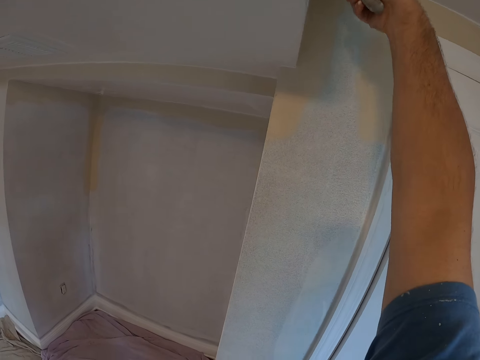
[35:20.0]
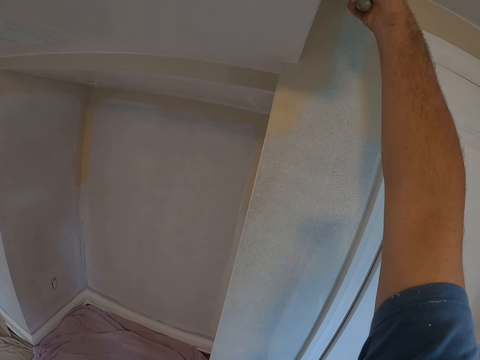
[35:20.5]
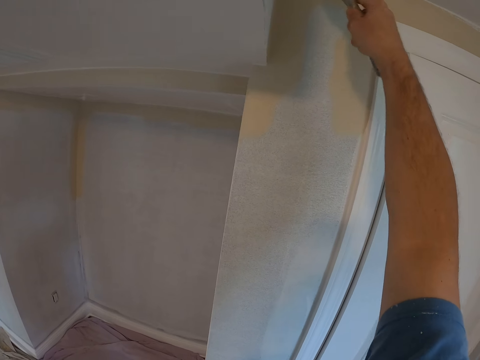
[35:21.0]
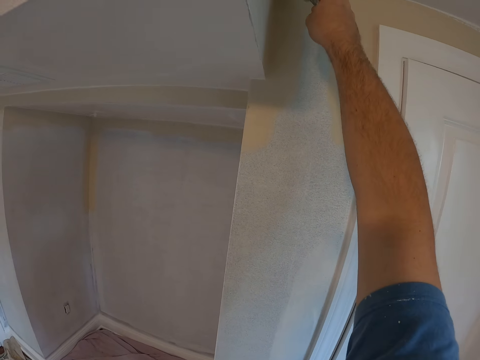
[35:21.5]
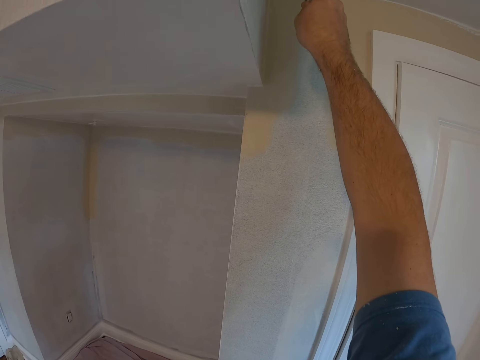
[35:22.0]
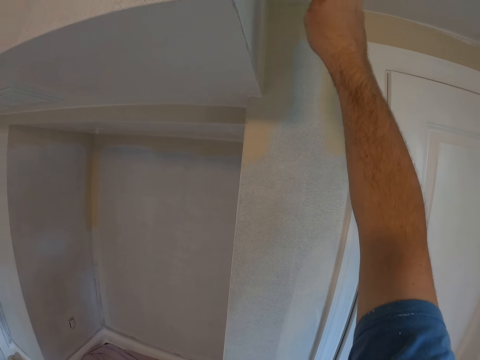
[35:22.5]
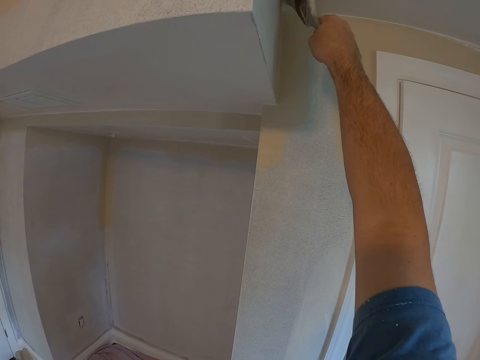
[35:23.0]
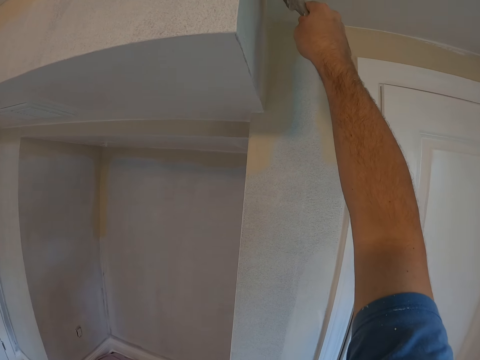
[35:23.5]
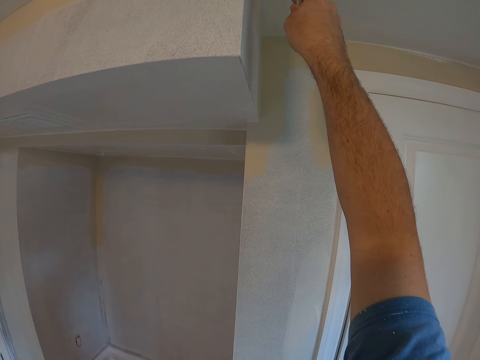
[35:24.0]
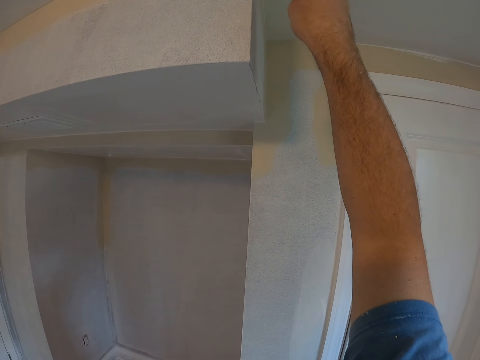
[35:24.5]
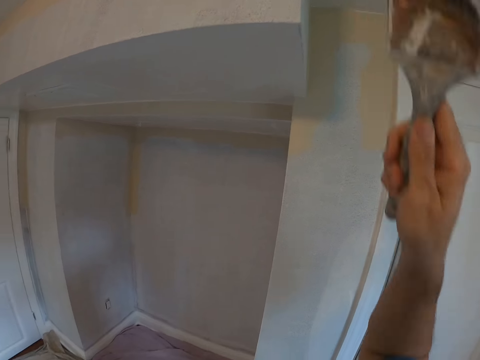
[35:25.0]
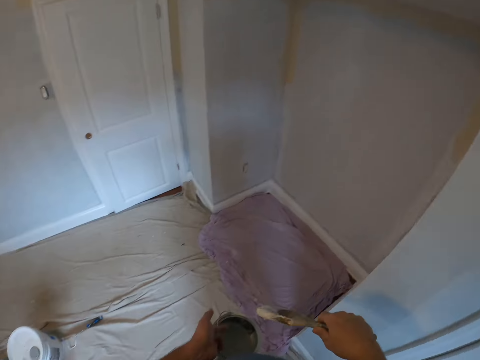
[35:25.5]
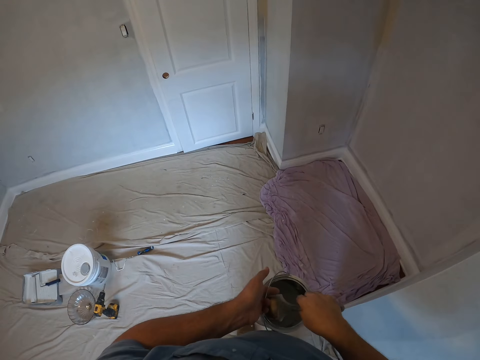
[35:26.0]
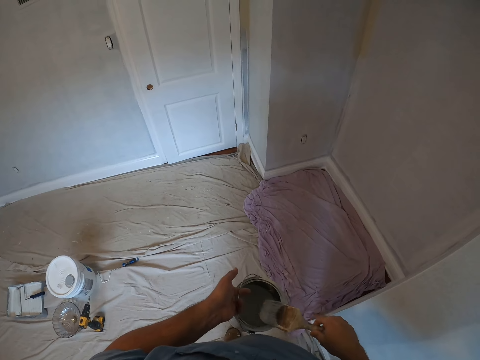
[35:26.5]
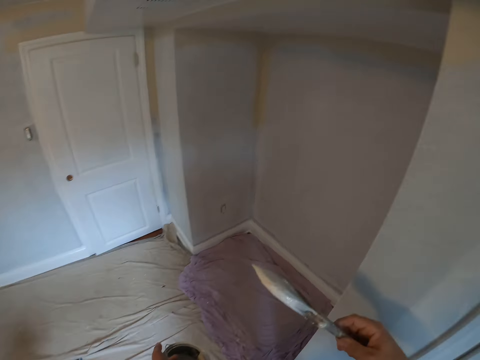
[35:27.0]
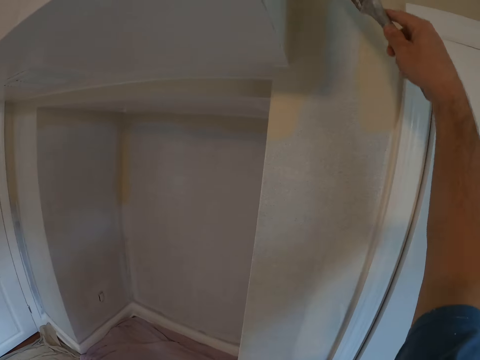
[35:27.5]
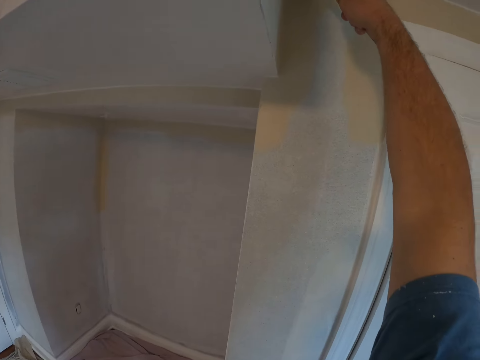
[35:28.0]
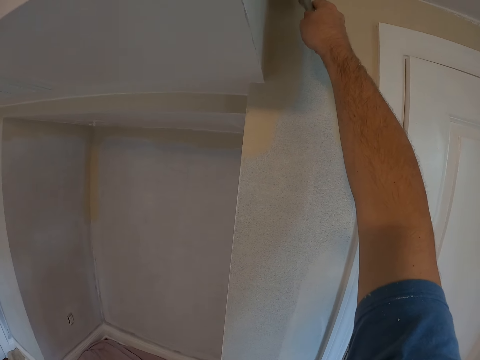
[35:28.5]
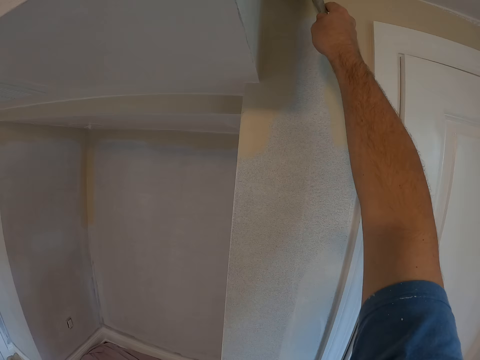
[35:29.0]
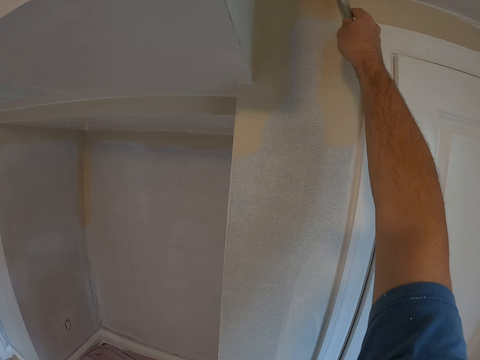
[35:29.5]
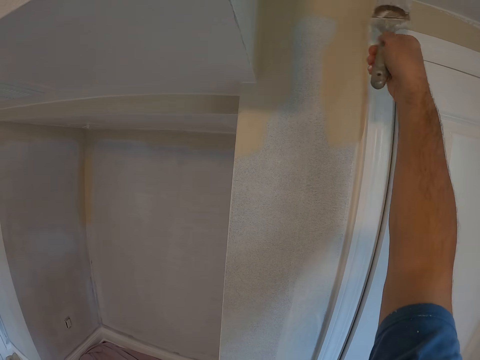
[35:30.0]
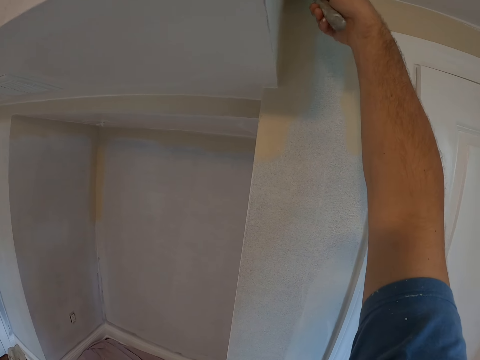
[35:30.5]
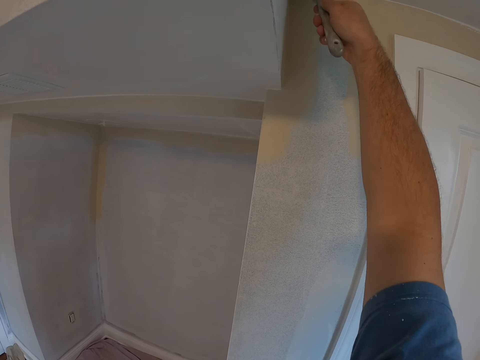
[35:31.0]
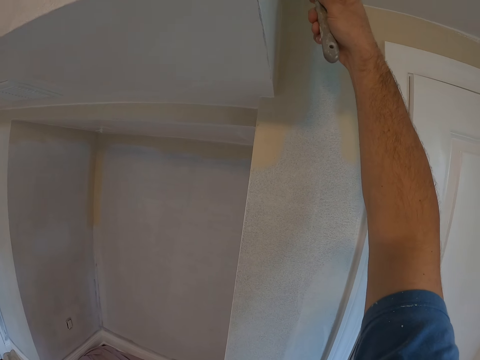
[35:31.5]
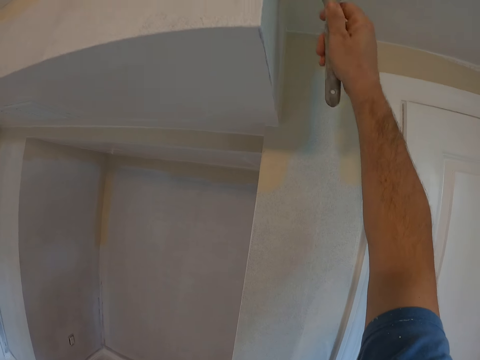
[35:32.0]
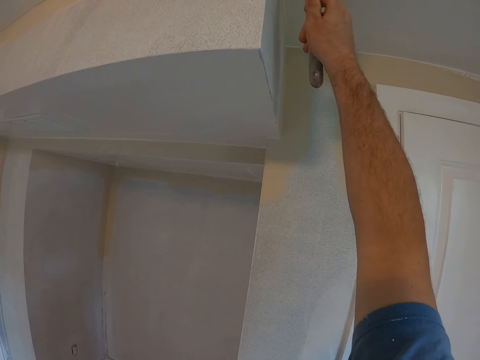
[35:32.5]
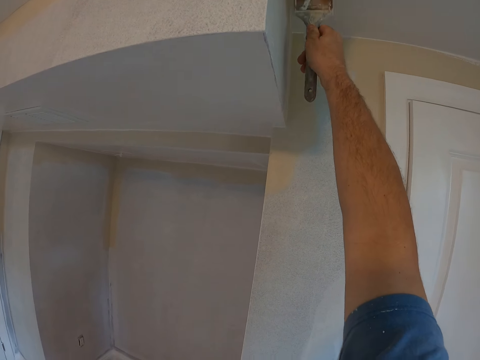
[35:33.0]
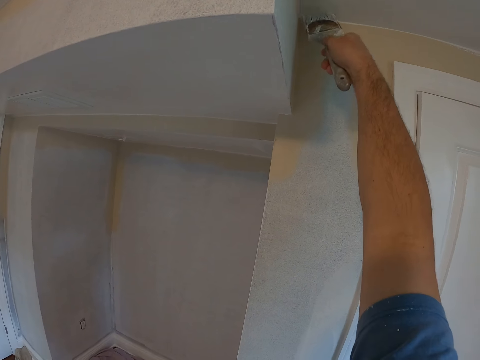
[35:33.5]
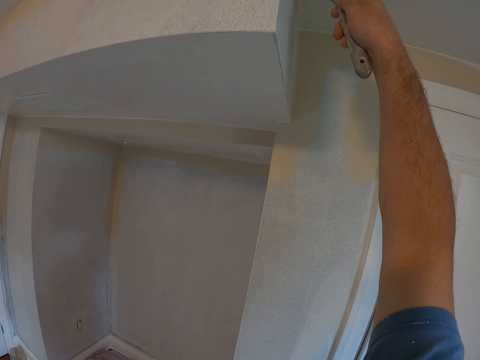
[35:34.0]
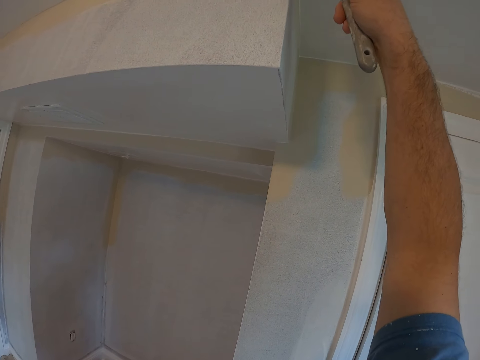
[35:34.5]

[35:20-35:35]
The camera wearer dips a paint brush in the paint. They paint the wall with the paint brush.

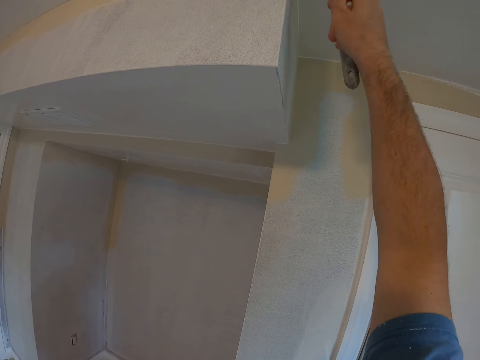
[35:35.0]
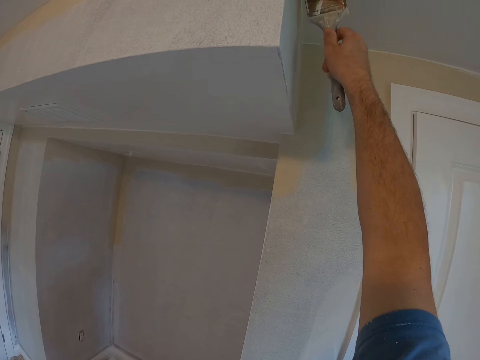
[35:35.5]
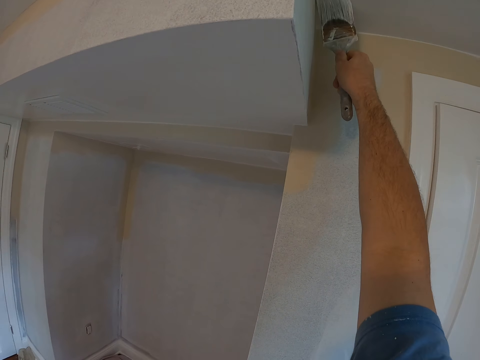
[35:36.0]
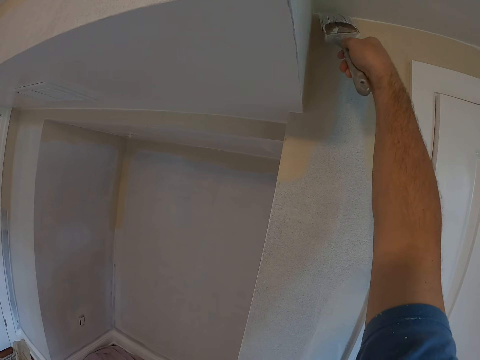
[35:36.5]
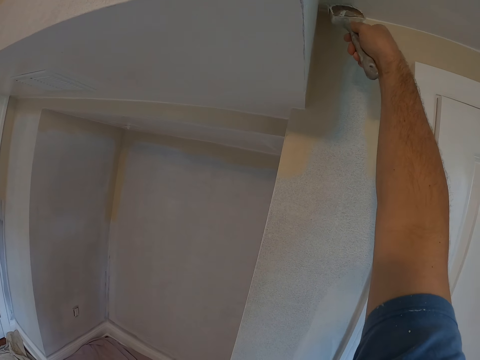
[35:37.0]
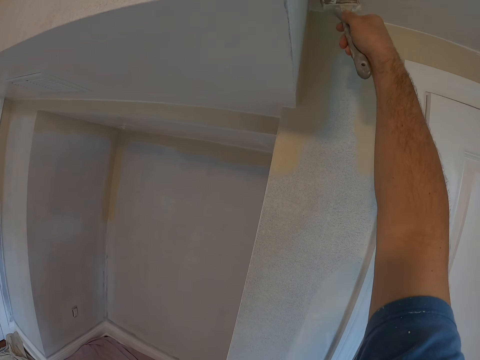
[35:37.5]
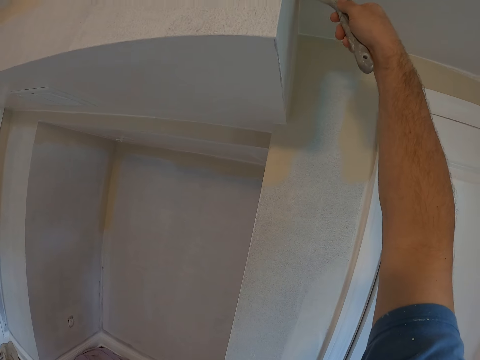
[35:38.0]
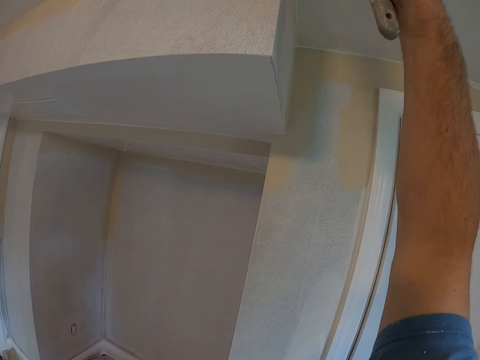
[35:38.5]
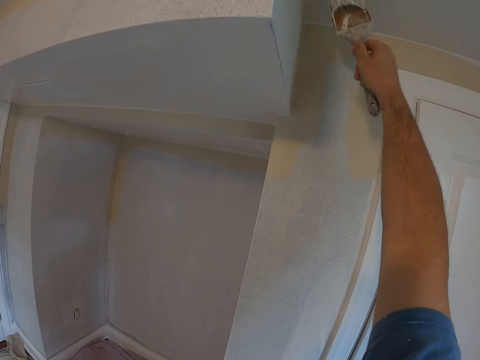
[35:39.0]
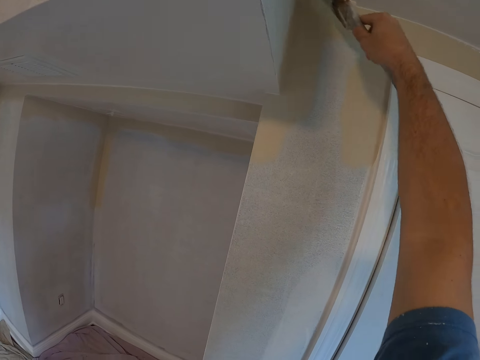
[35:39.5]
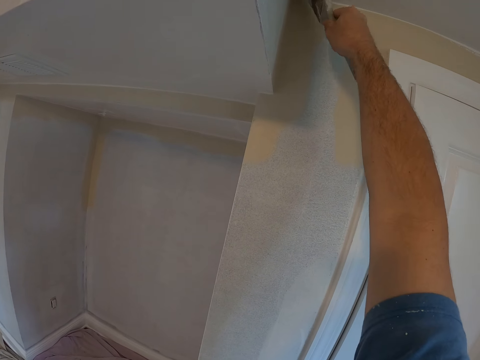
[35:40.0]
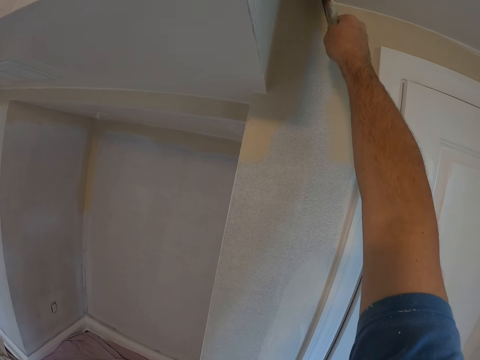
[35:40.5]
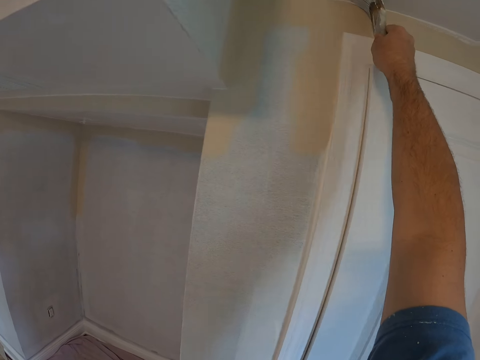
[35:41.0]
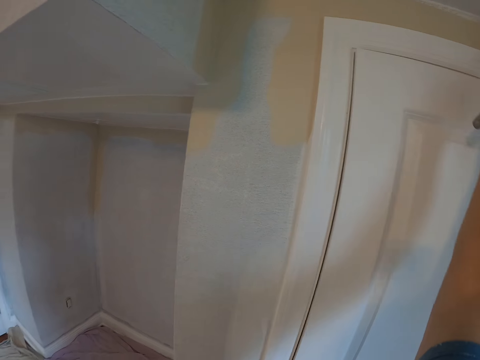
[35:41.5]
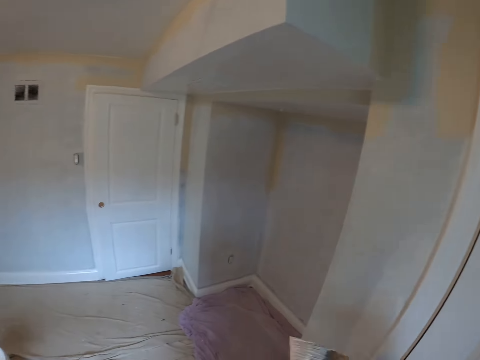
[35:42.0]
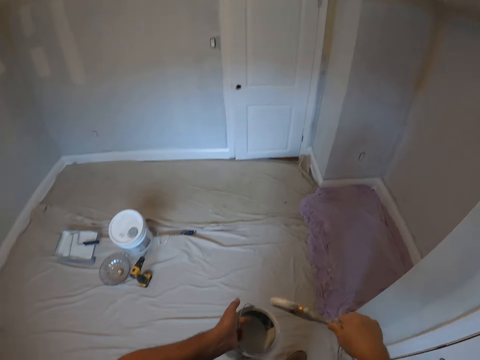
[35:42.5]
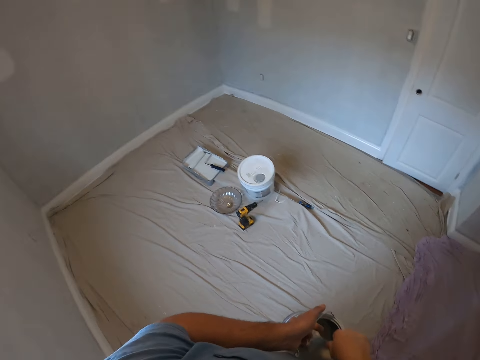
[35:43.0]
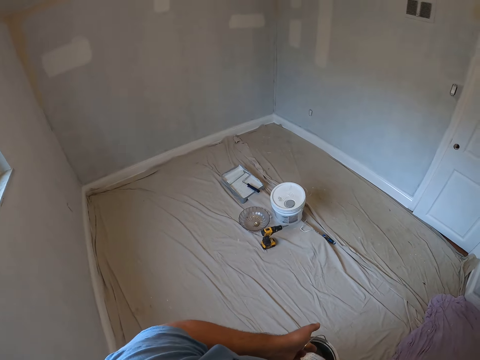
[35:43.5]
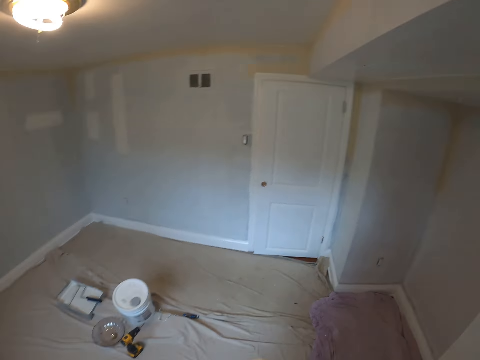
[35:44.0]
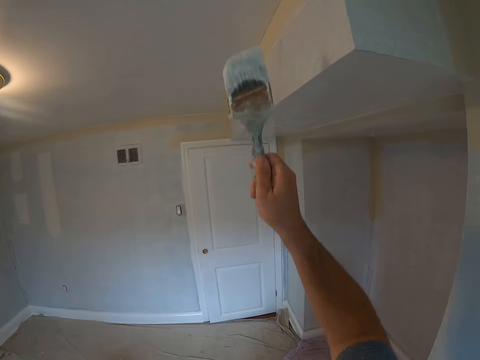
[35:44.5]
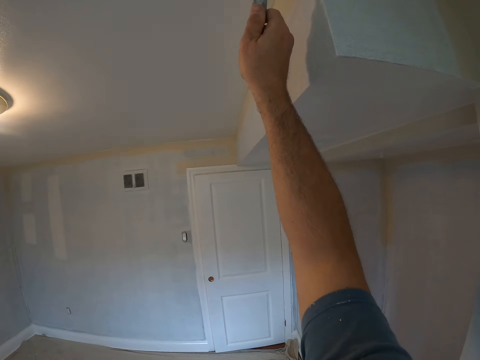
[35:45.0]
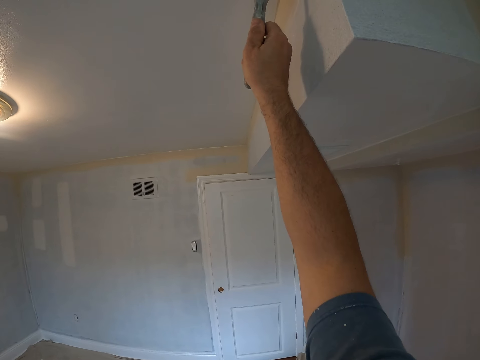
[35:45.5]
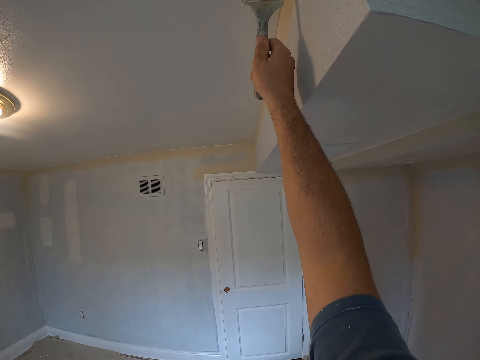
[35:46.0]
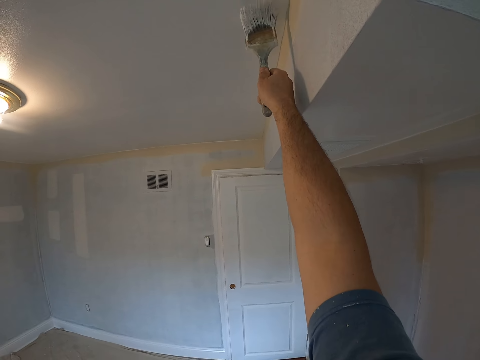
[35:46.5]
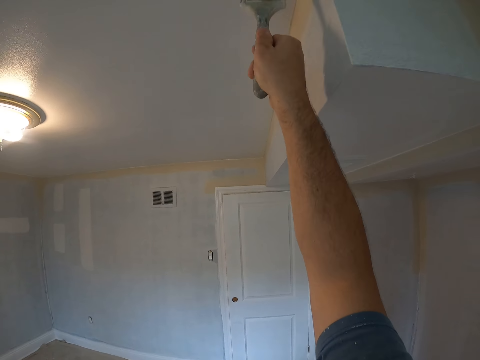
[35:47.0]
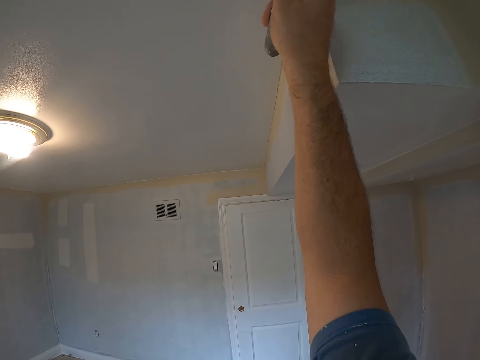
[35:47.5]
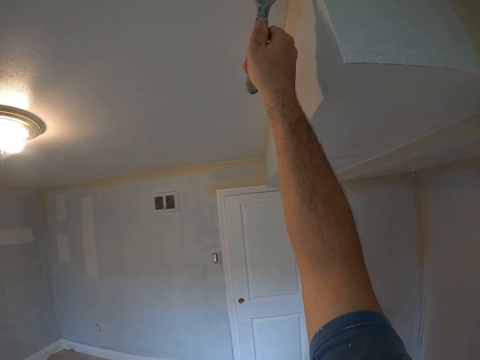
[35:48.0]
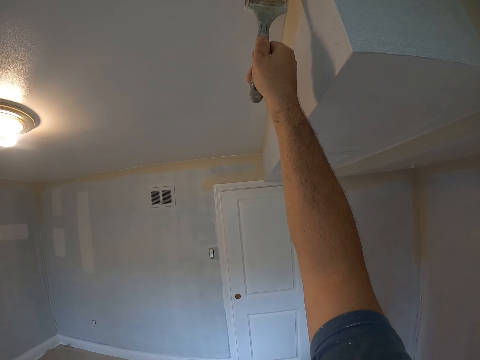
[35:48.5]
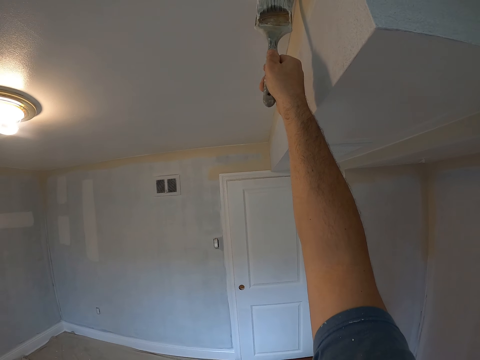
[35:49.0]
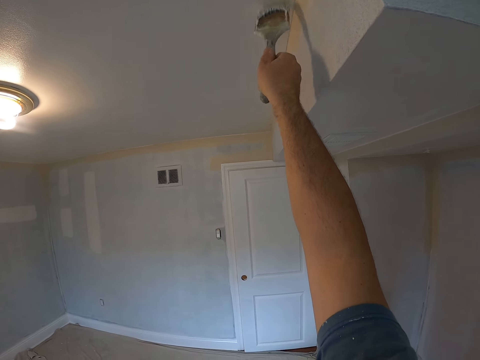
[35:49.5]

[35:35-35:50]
The camera wearer dips a paint brush in the paint. They paint a ceiling or wall with the paint brush.
